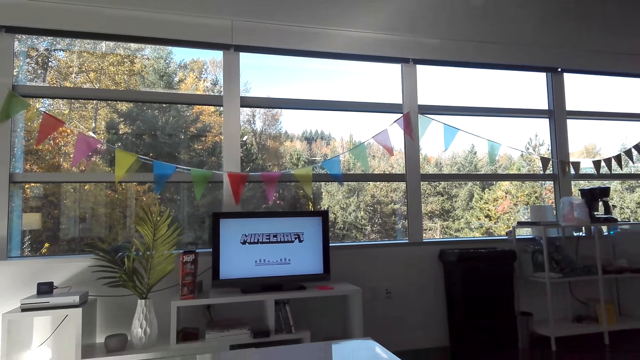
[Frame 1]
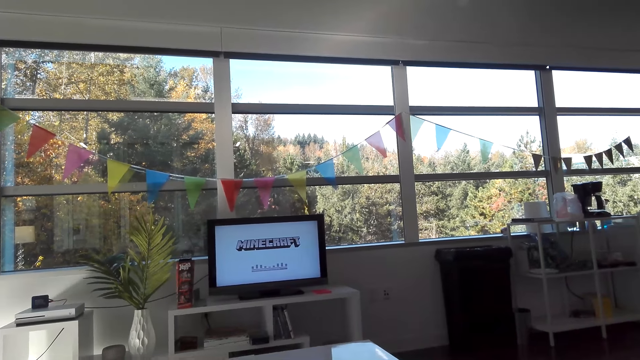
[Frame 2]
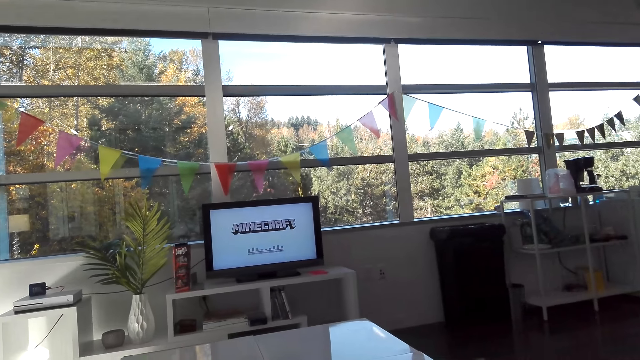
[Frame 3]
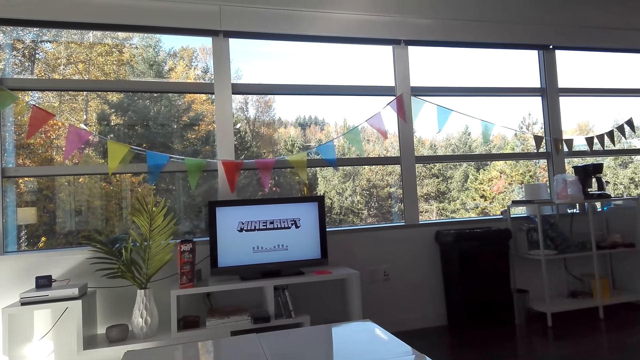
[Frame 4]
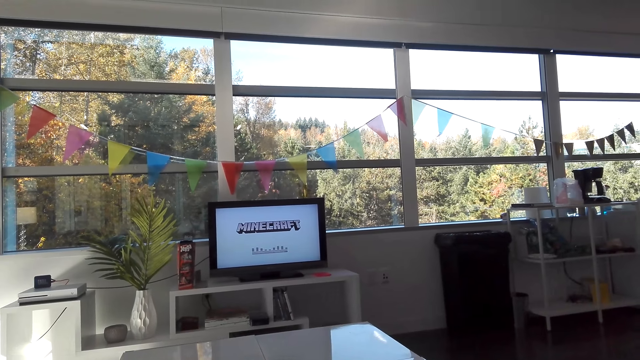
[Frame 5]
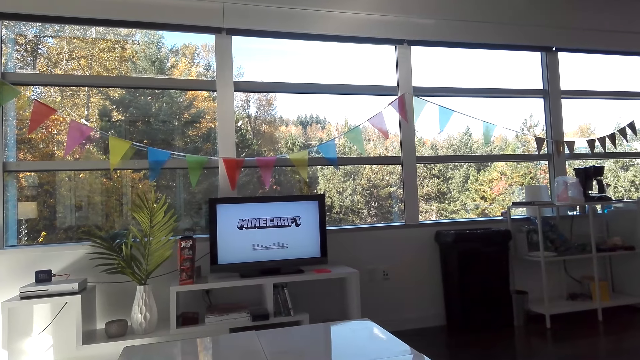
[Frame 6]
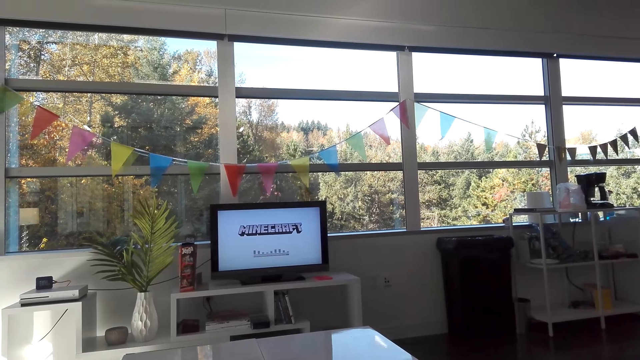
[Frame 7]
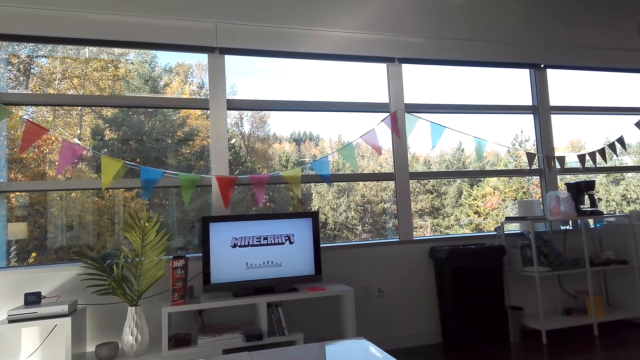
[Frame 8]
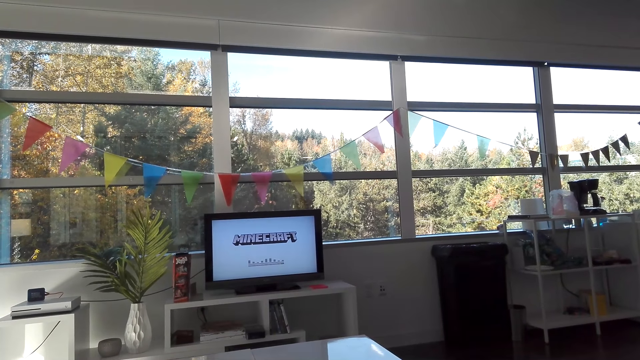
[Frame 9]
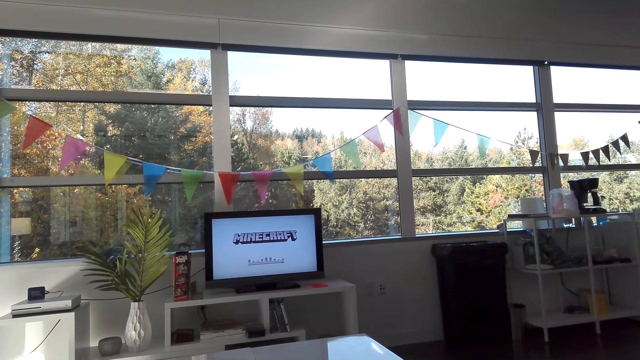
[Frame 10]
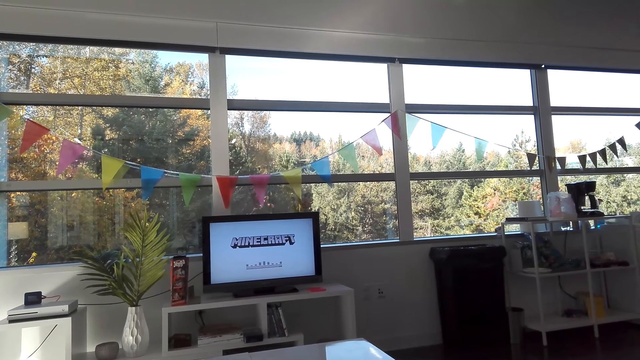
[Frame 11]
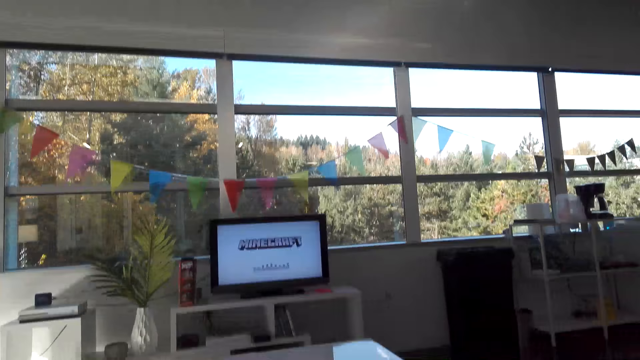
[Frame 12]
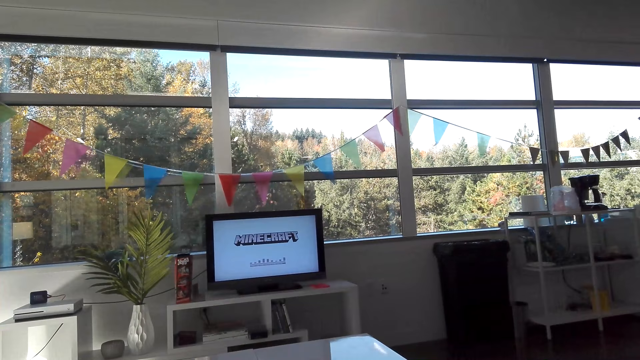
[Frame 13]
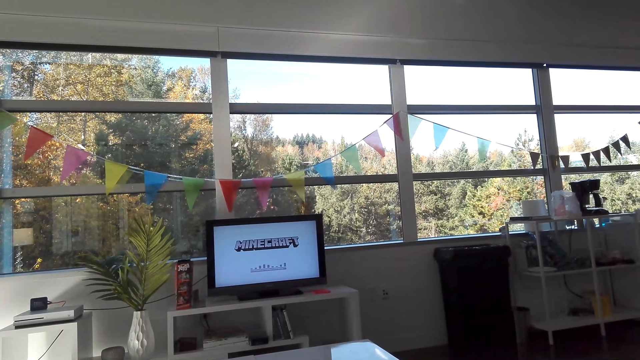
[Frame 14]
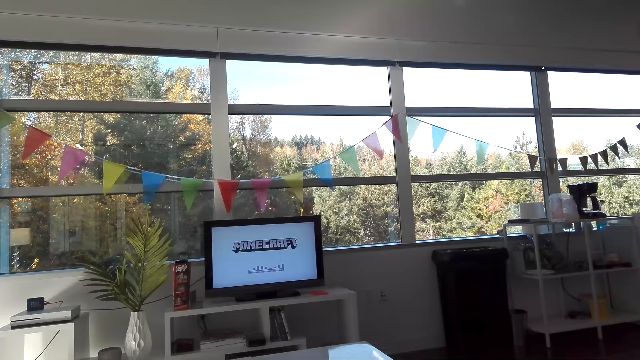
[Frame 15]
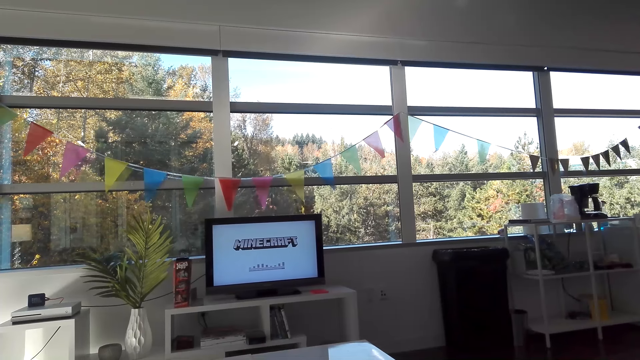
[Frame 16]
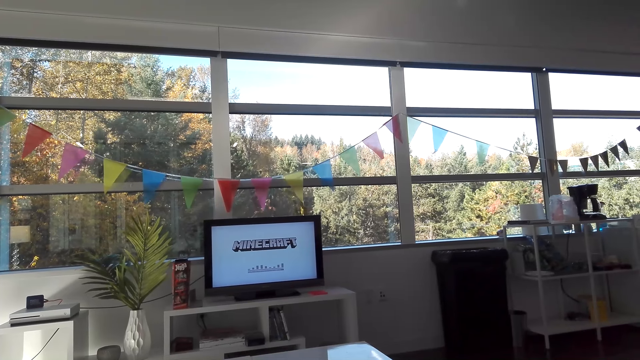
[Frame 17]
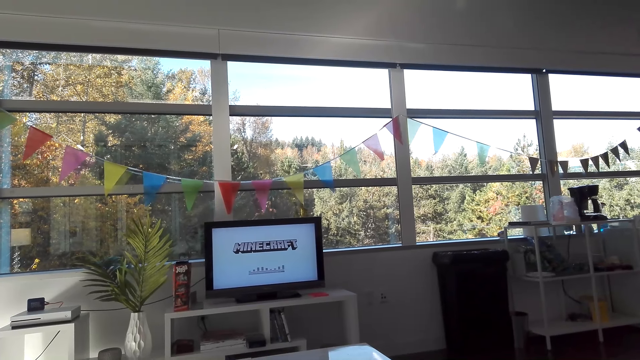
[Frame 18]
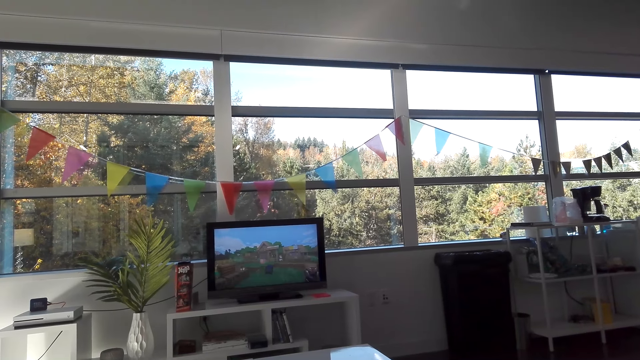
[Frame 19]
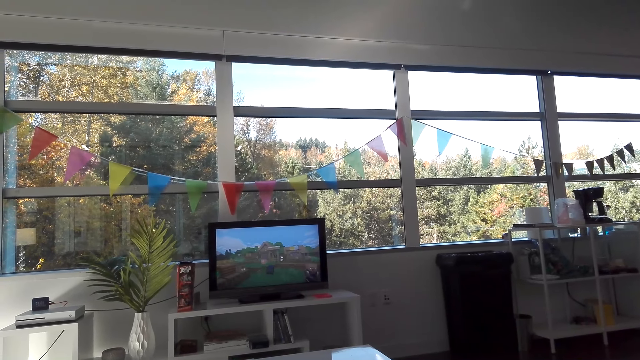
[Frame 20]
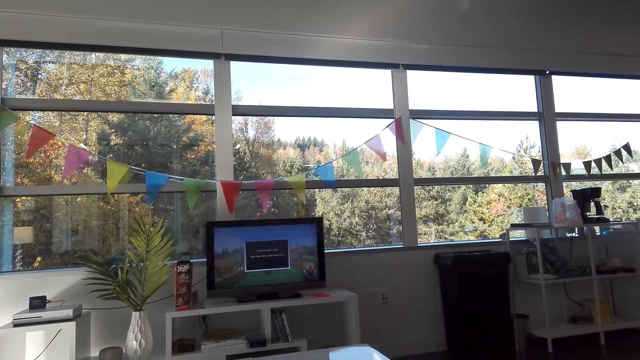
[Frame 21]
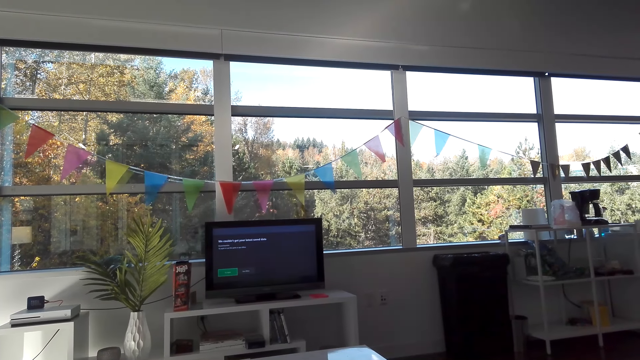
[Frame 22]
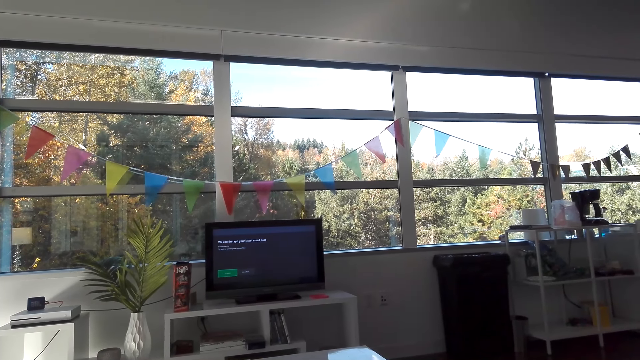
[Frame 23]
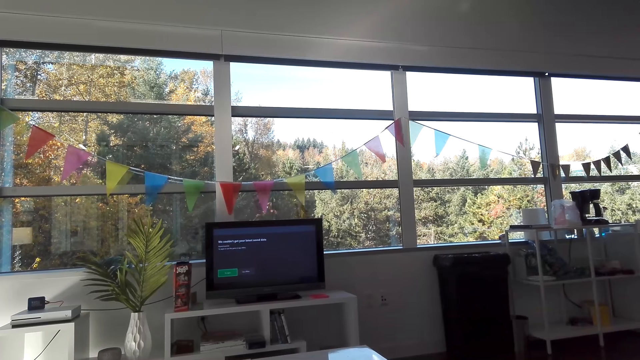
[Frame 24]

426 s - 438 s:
The camera wearer converses with someone. They watch the television. They control the TV.

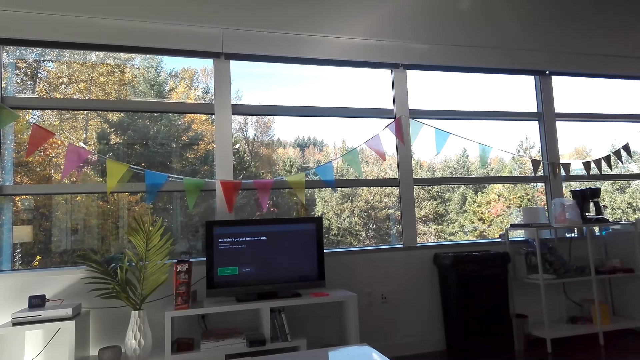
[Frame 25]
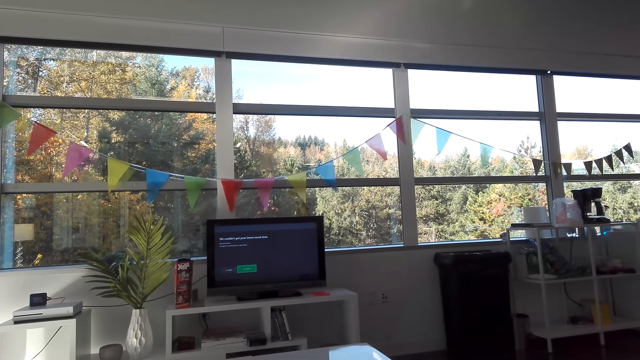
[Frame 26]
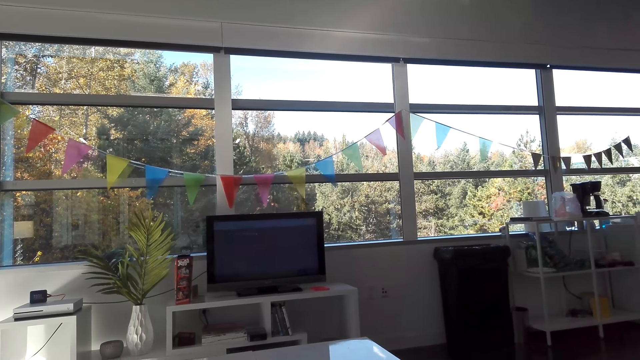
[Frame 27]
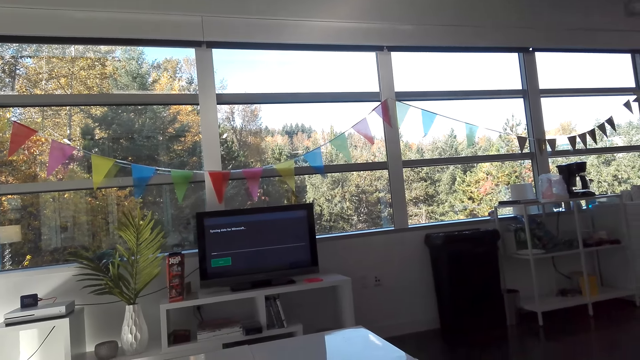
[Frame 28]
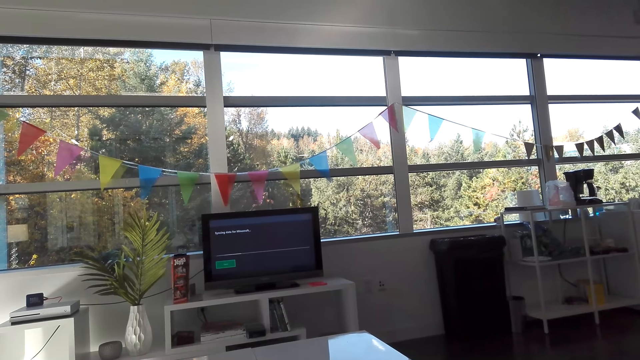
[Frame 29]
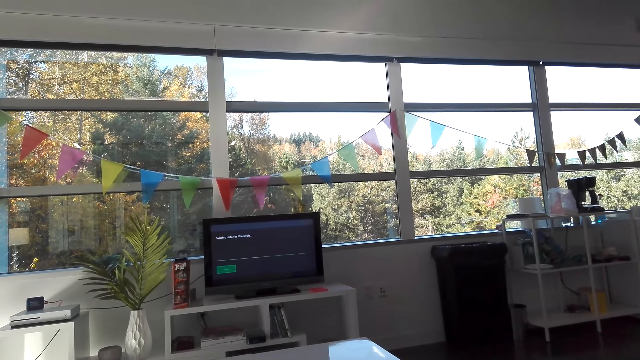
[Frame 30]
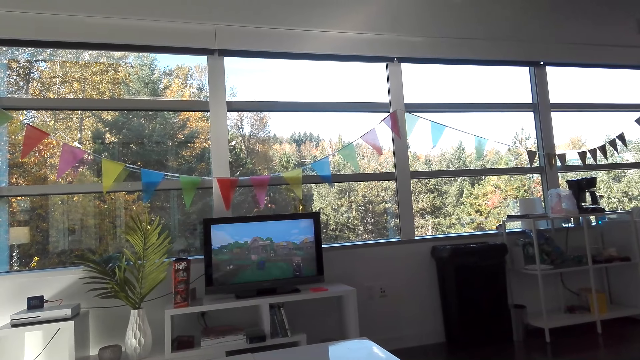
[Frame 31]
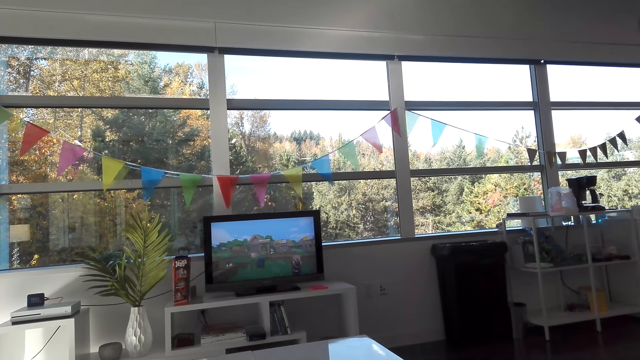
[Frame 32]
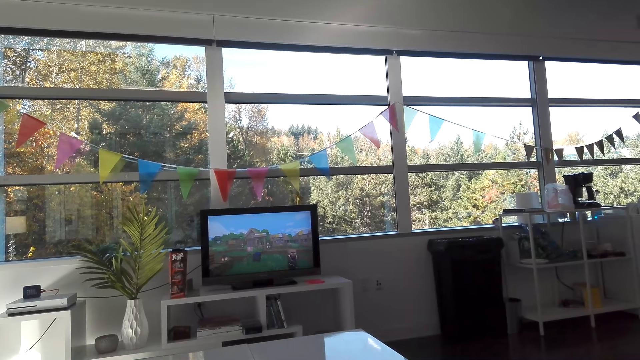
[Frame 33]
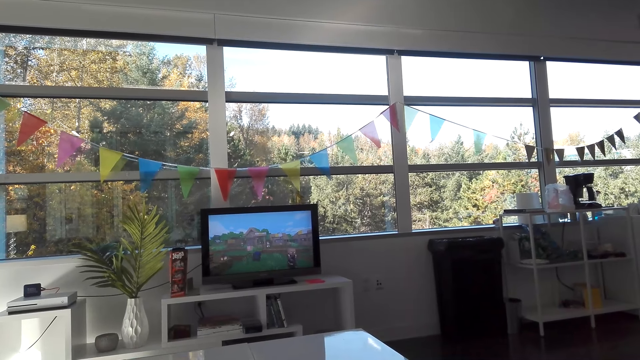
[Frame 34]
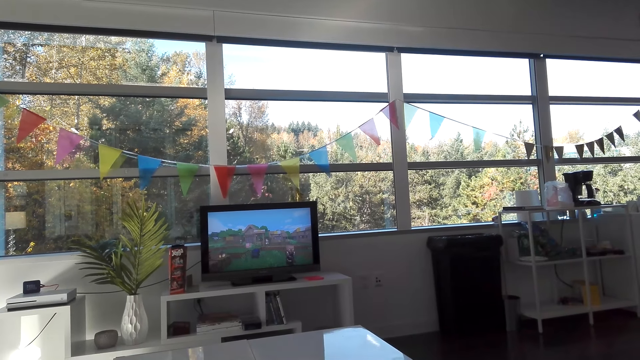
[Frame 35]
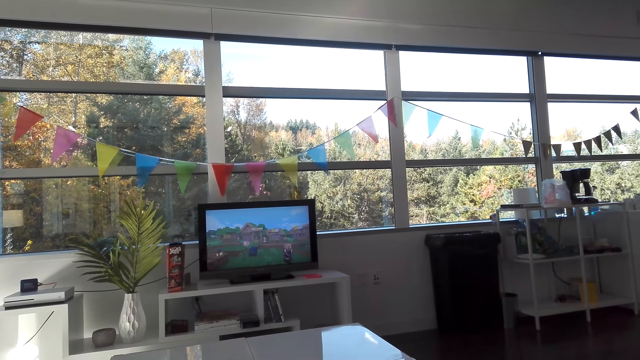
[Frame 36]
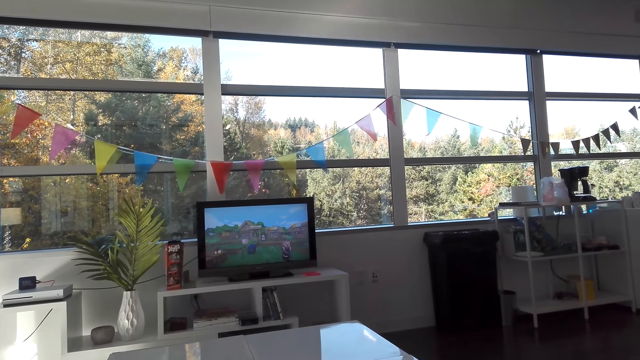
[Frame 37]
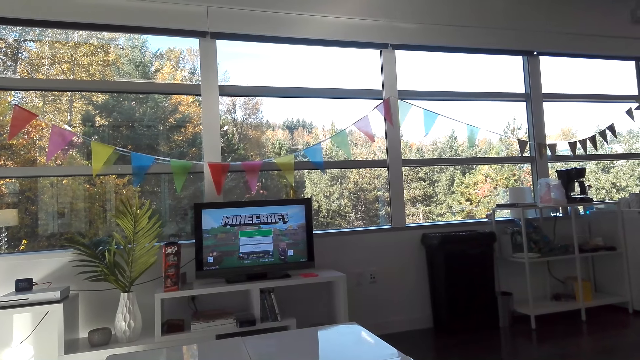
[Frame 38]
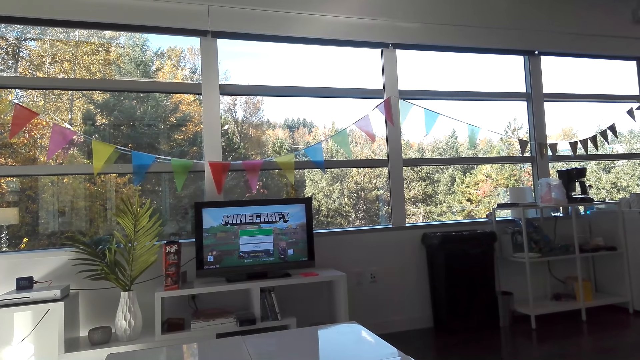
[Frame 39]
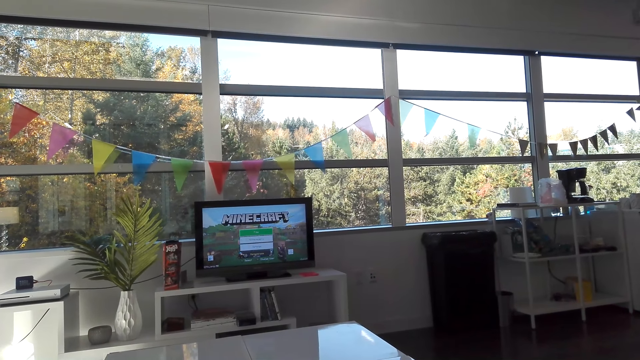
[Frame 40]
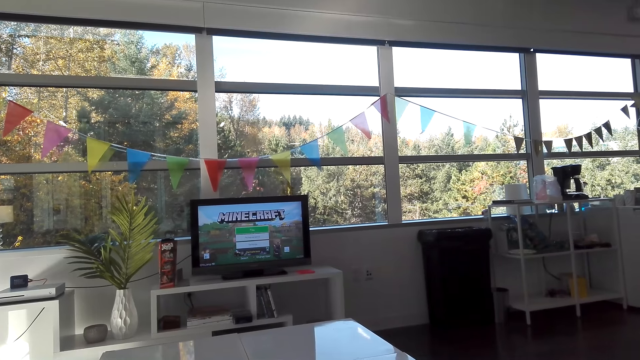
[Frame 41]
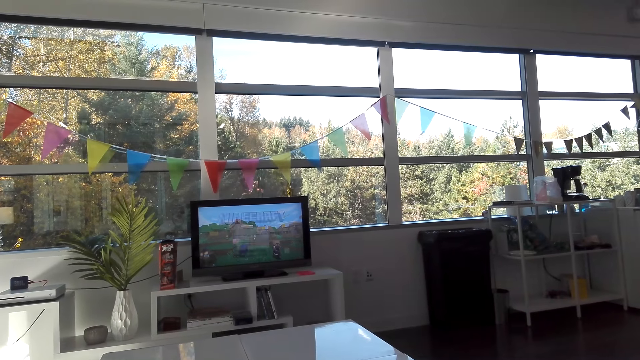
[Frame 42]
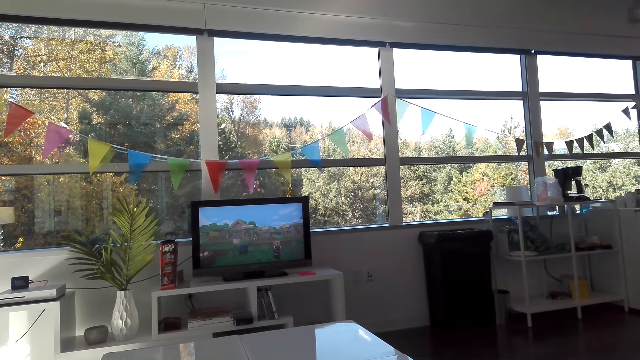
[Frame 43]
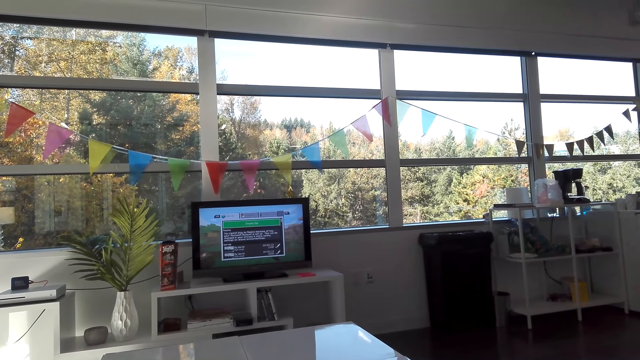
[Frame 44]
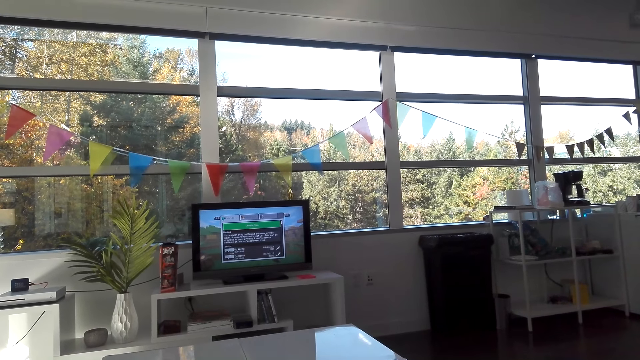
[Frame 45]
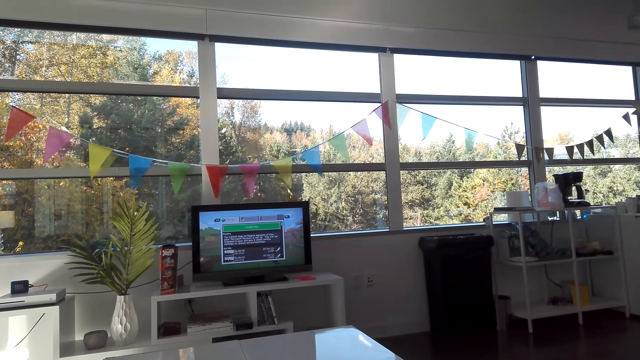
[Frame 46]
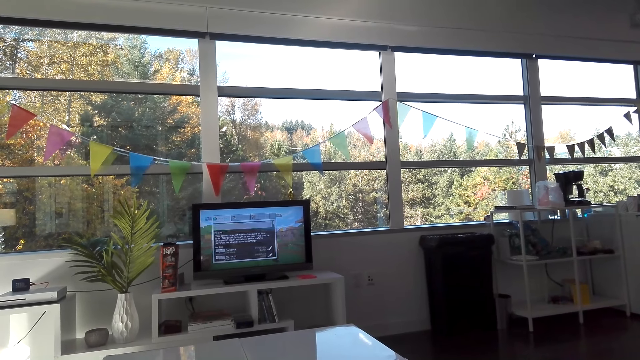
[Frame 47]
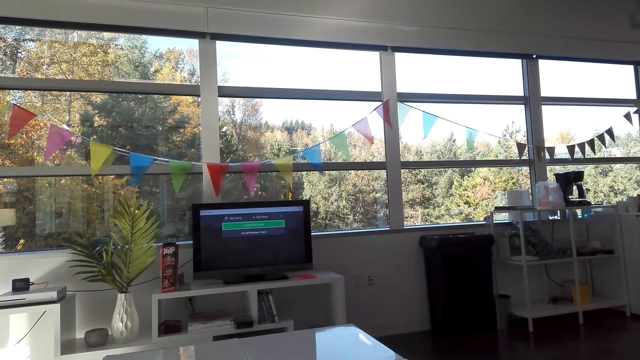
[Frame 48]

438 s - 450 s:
The camera wearer plays the game.
